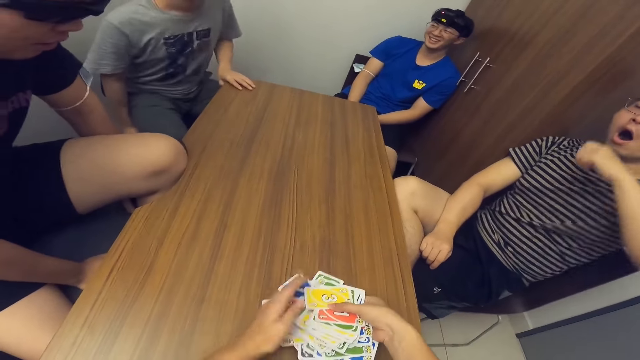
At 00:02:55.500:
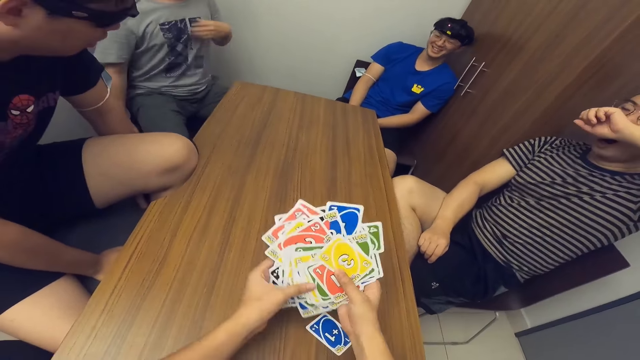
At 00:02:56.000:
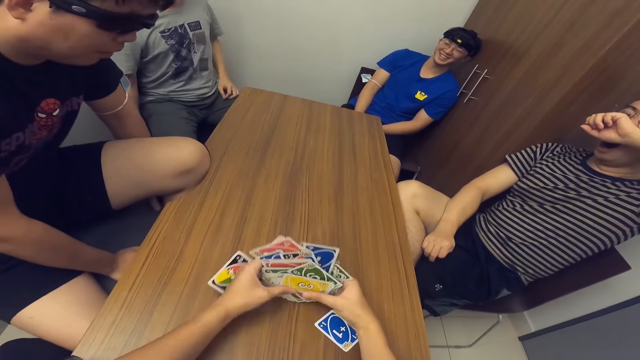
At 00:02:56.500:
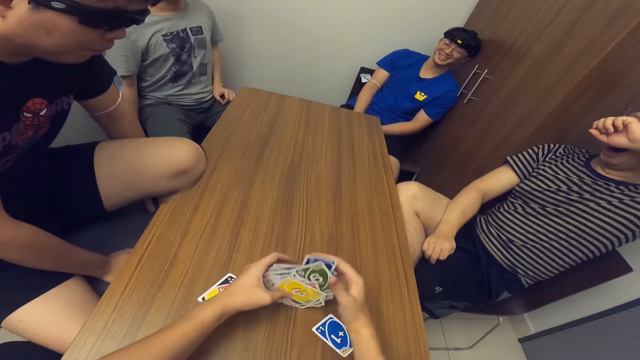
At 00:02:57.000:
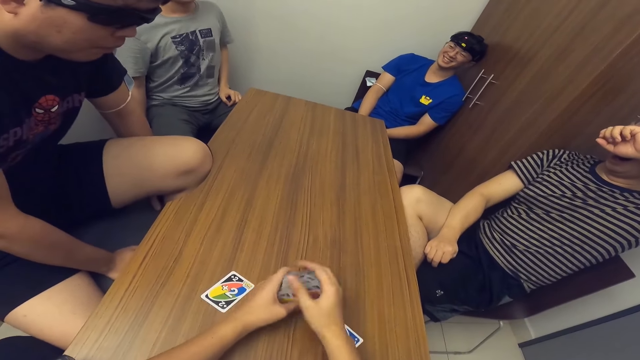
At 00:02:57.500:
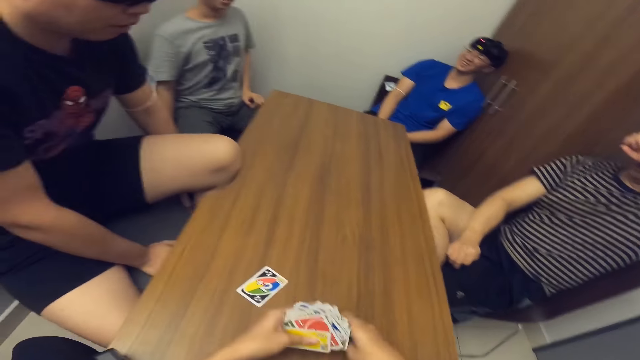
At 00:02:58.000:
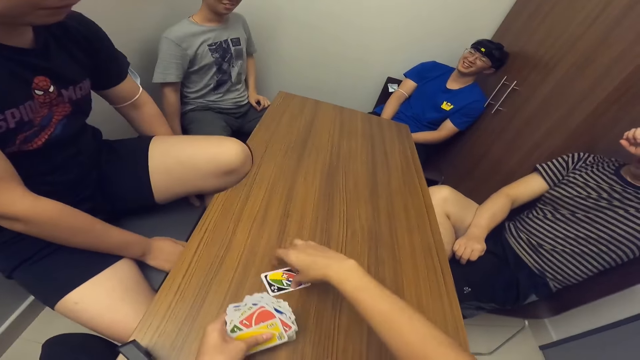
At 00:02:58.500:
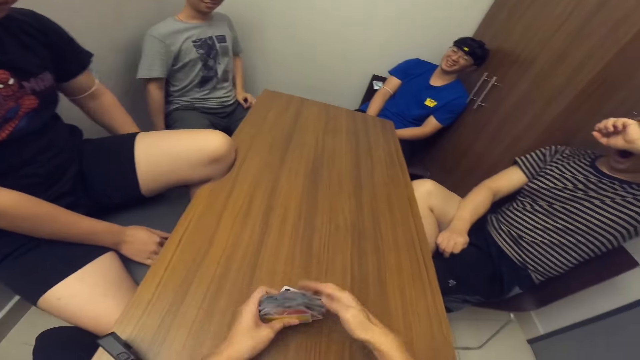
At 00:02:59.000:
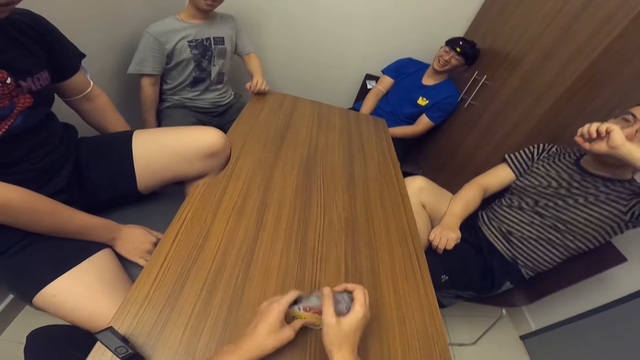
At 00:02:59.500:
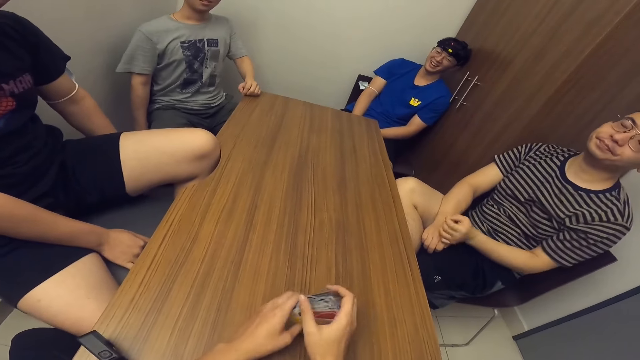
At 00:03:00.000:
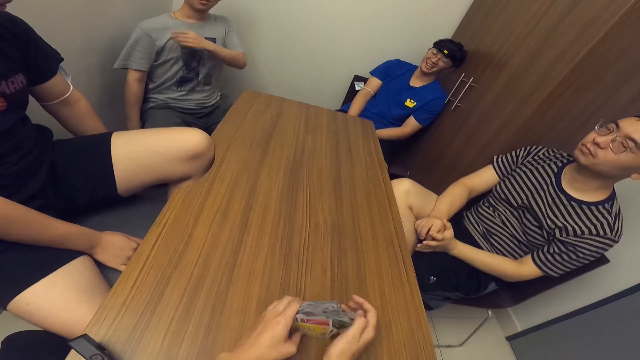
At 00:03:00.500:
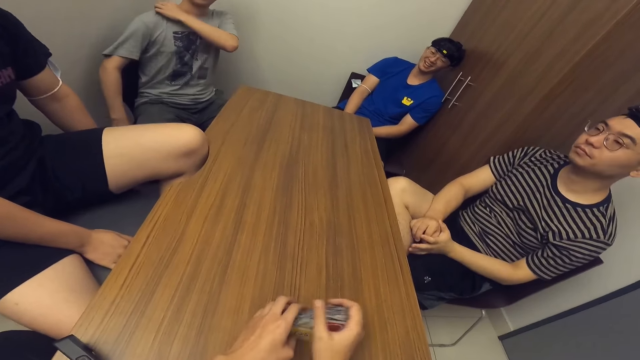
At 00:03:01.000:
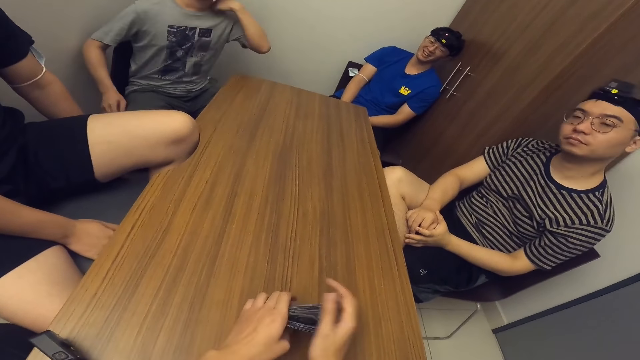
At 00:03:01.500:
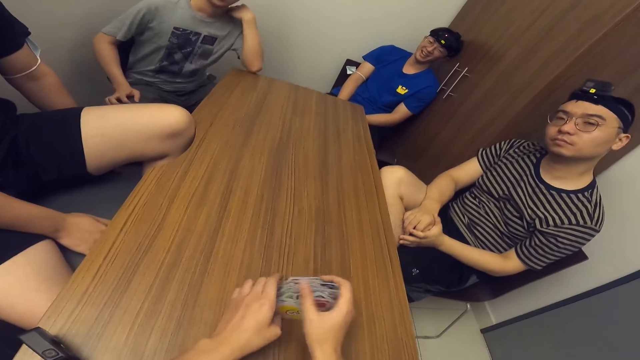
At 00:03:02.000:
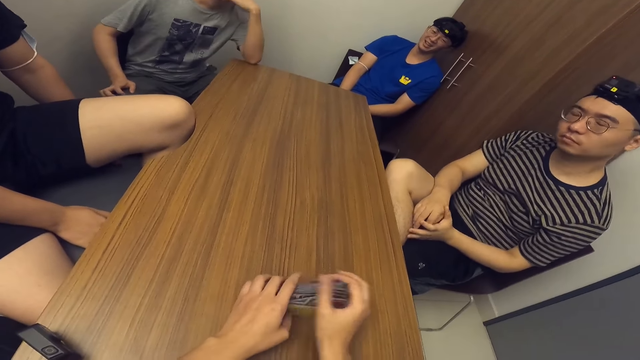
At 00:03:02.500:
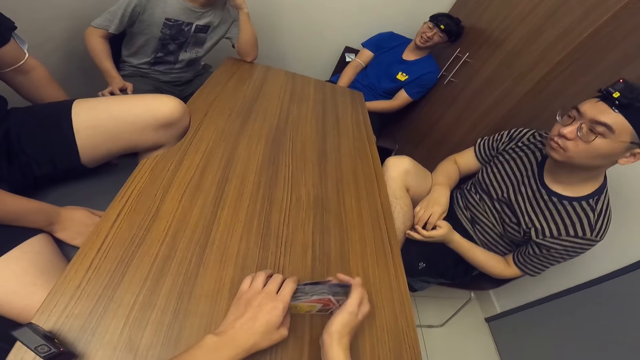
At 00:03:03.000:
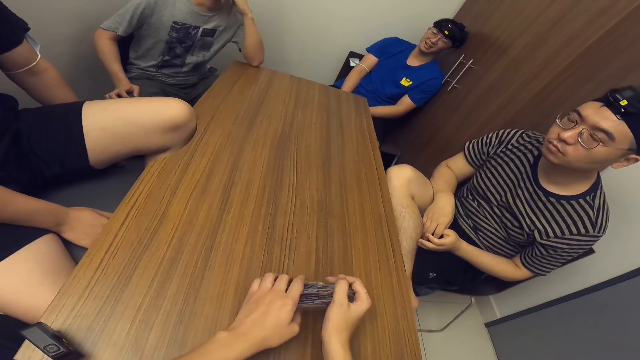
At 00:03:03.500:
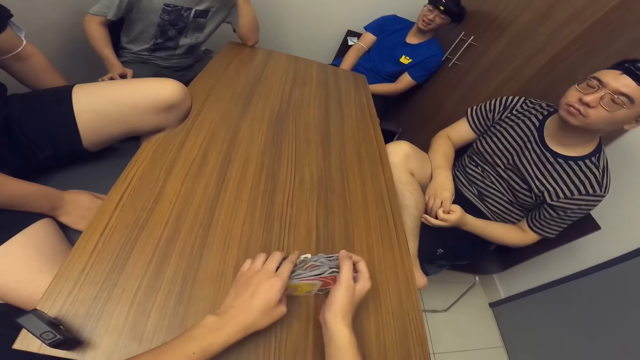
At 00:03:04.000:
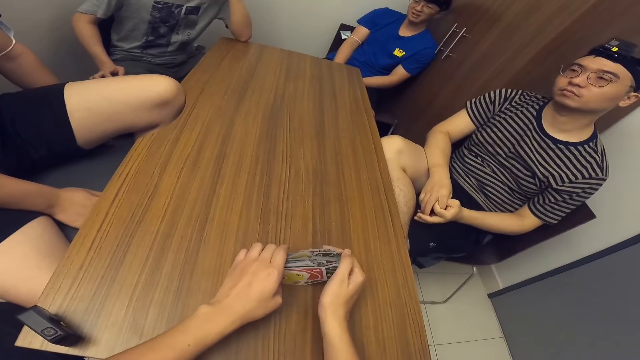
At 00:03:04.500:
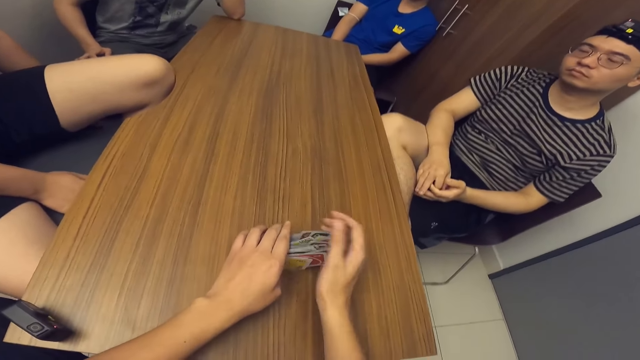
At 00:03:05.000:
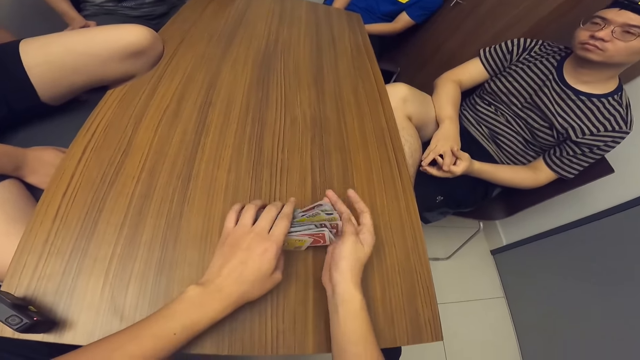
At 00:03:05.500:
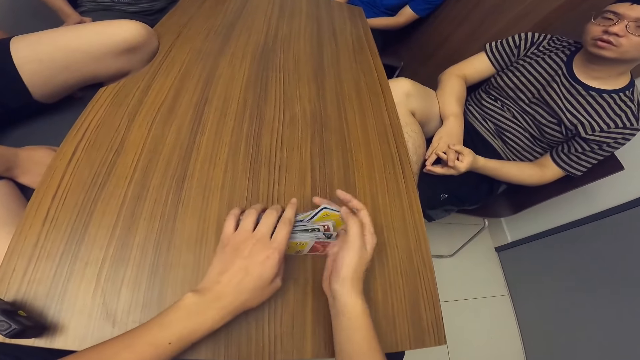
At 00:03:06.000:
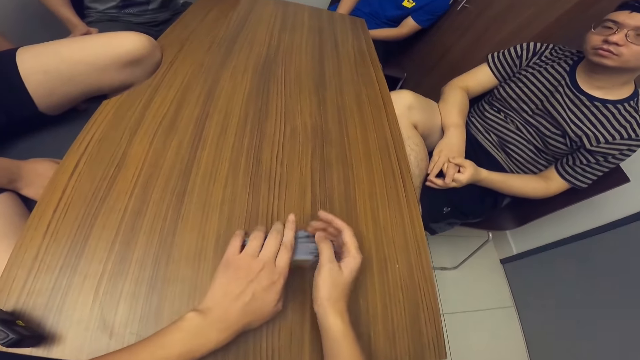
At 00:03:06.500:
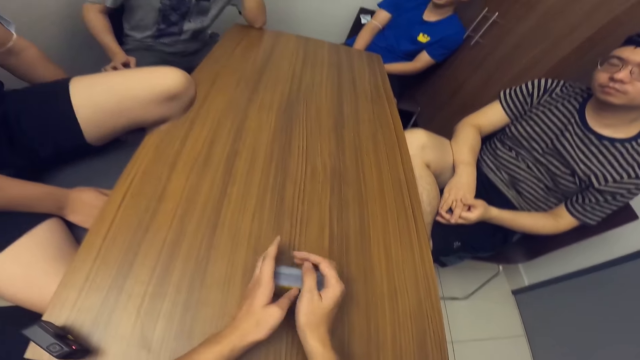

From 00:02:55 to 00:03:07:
A man scratches on his stomach. The camera wearer arranges cards.

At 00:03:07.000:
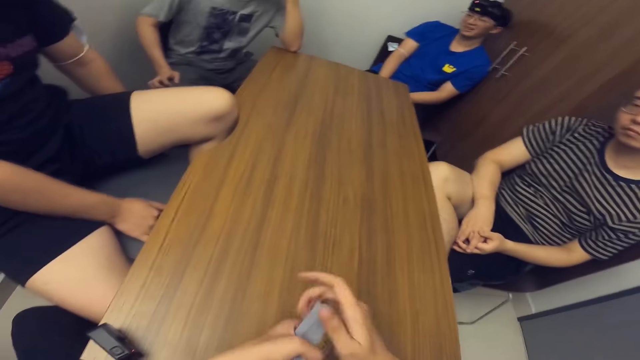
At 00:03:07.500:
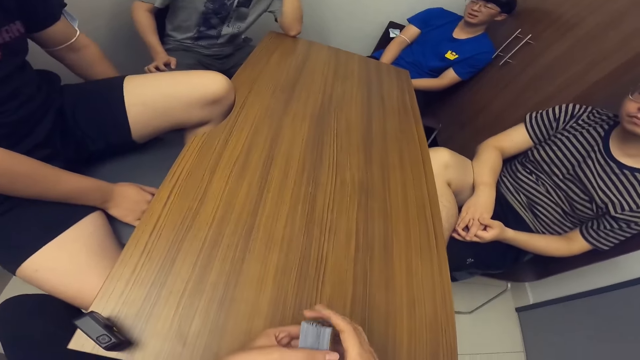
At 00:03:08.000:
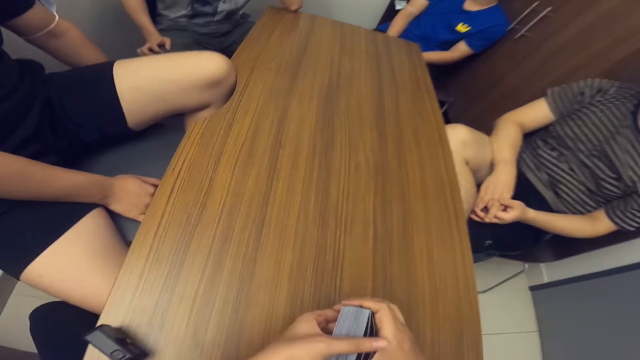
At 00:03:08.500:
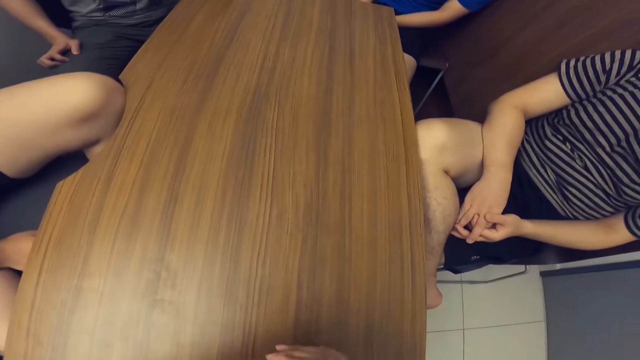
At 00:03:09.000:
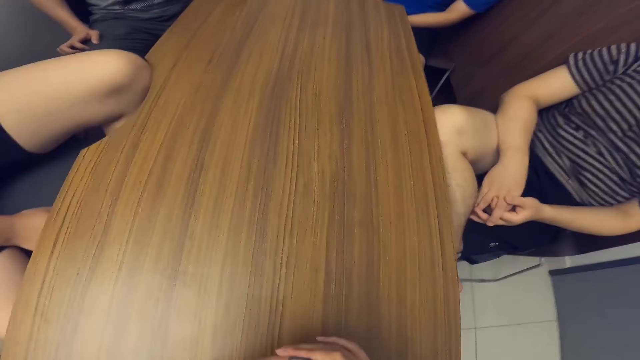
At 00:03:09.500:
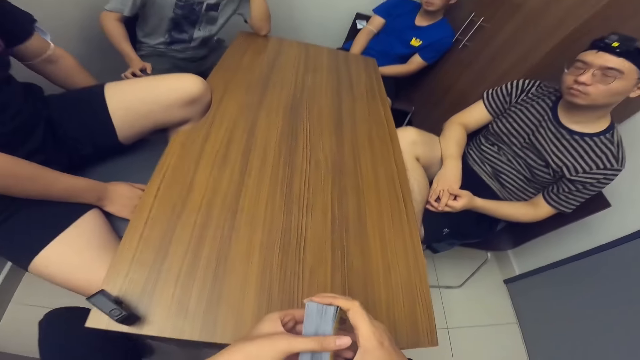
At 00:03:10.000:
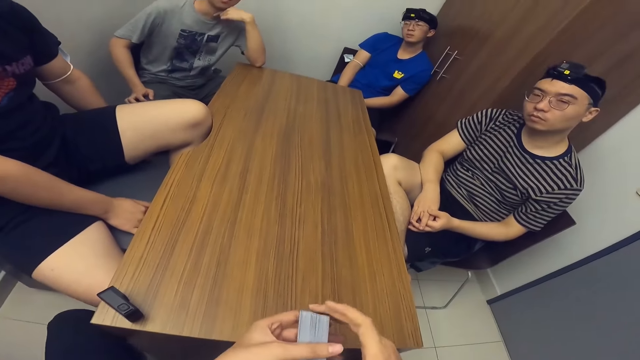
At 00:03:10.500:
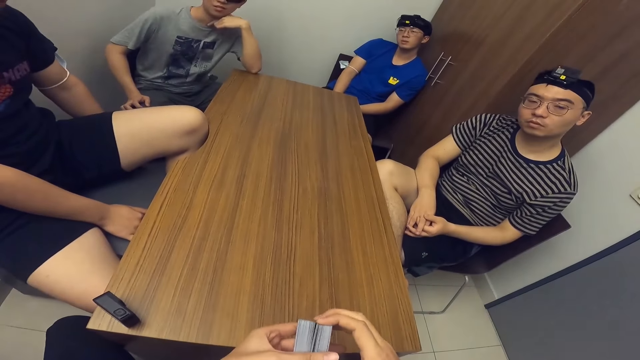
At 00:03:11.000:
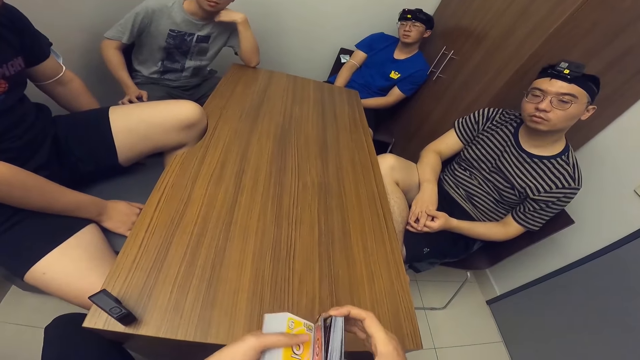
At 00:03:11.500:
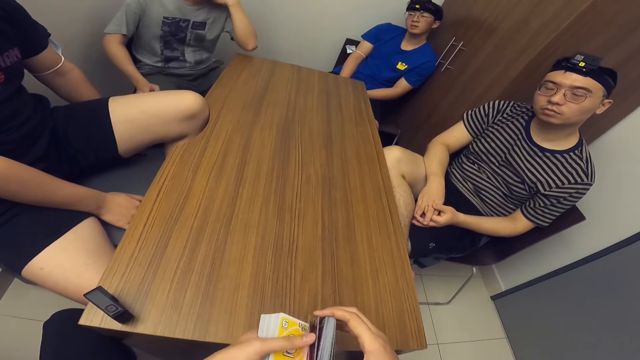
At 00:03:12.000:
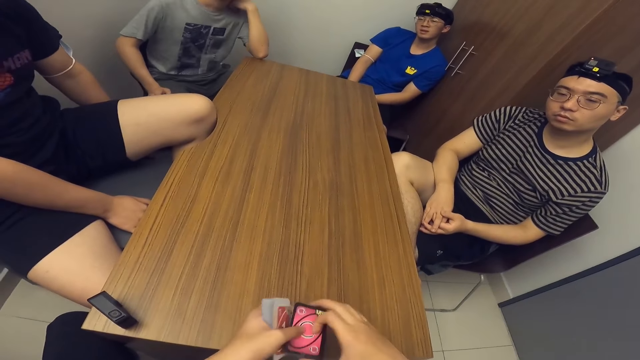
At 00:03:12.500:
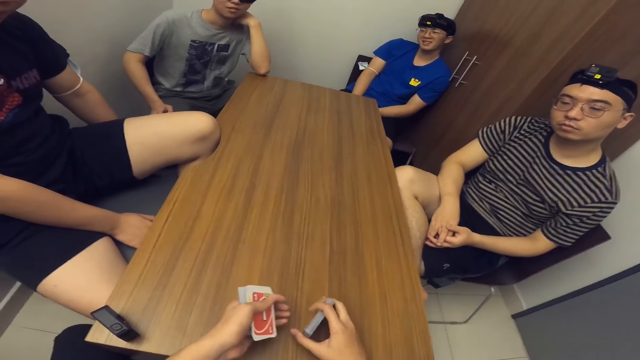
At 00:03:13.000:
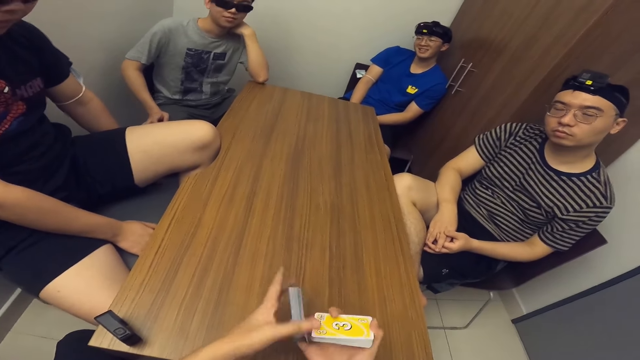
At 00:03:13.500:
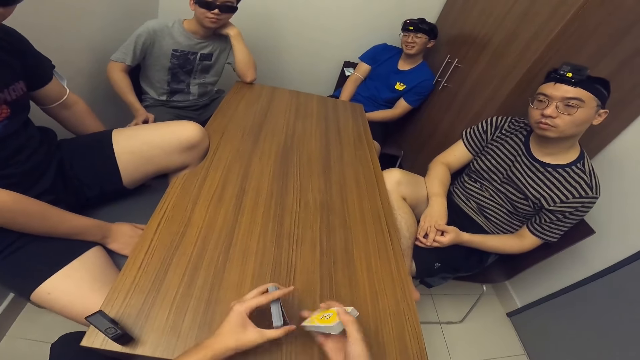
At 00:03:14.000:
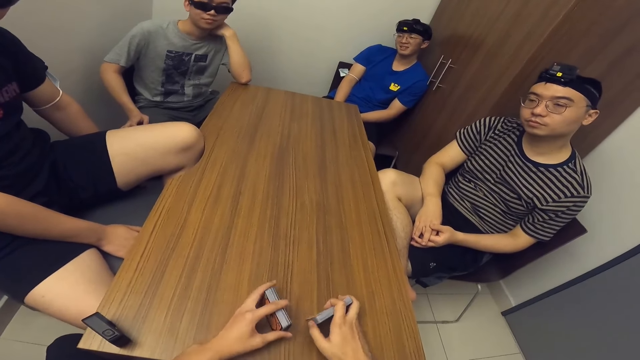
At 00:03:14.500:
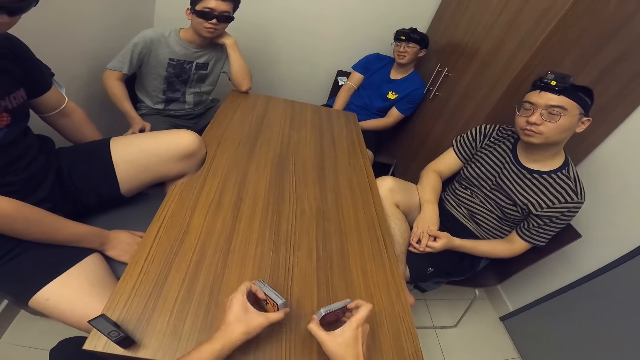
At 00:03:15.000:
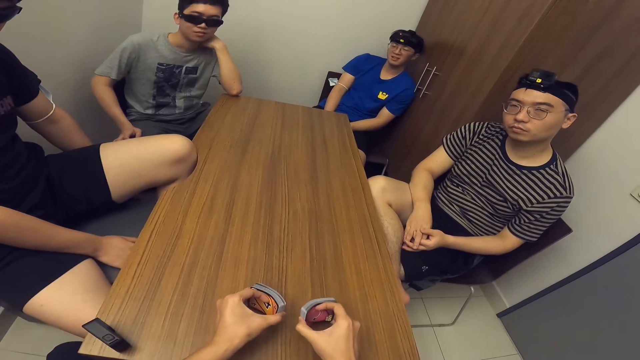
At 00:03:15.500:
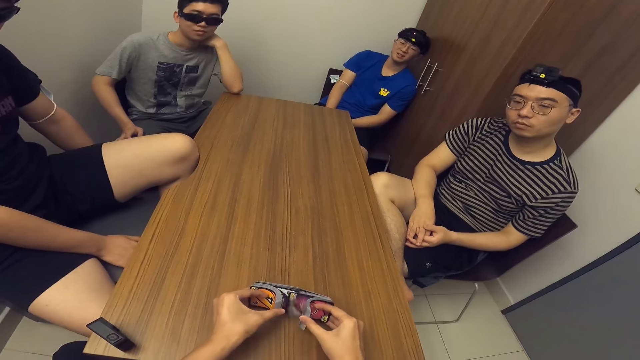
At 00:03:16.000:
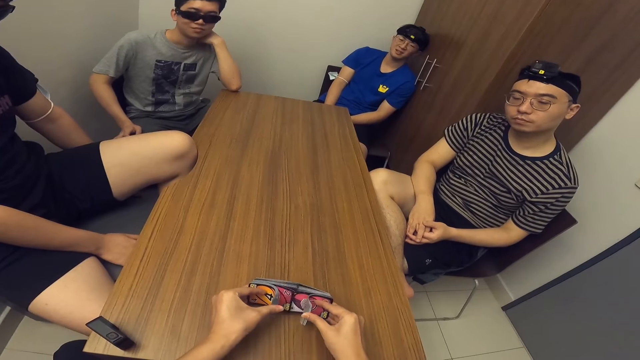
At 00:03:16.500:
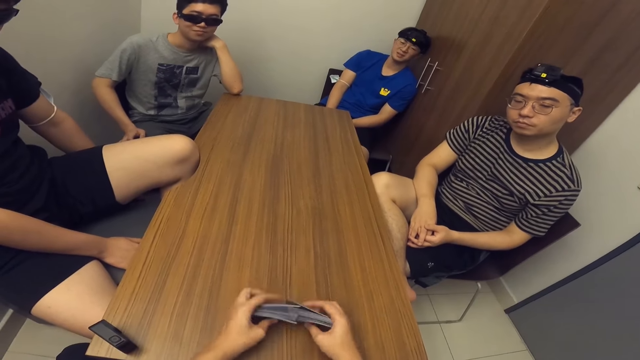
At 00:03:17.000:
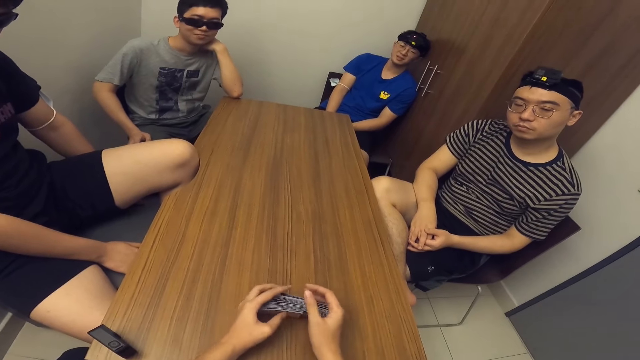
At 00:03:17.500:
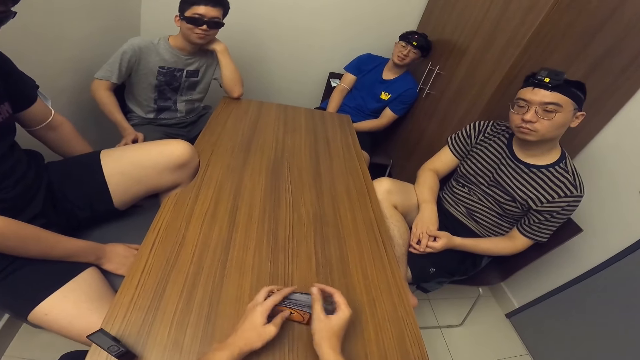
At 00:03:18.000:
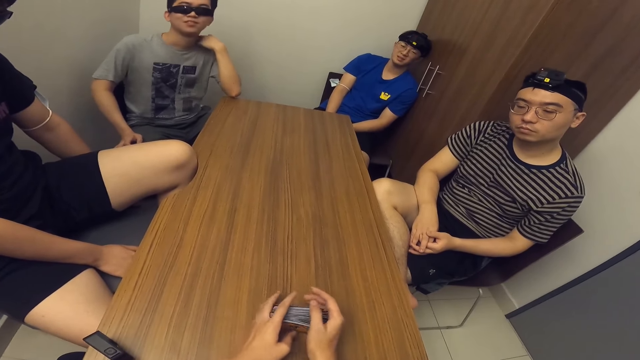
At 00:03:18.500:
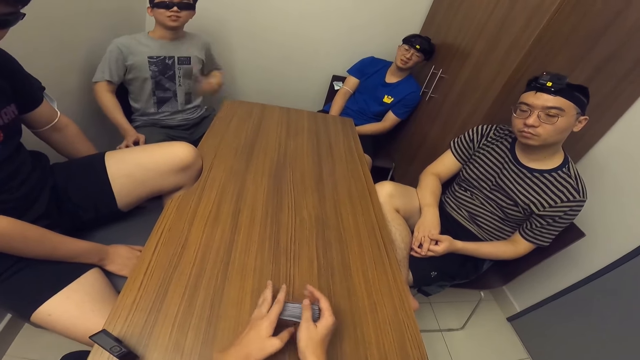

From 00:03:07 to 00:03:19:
The camera wearer shuffles the cards with both hands.
